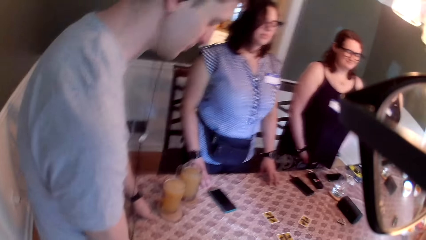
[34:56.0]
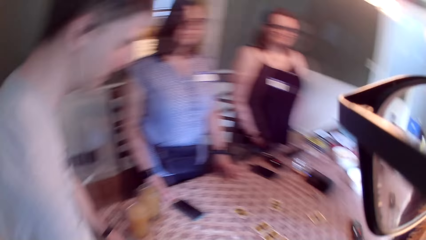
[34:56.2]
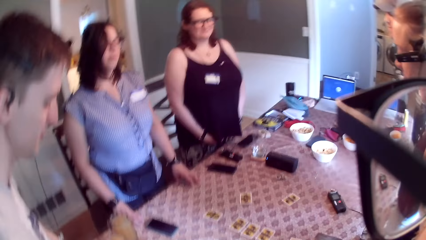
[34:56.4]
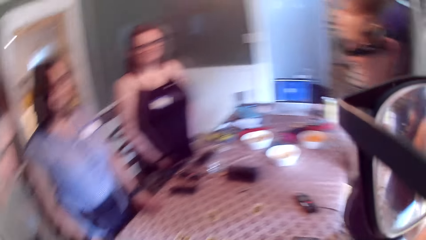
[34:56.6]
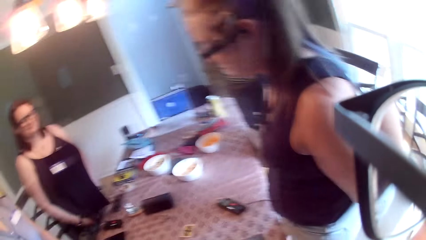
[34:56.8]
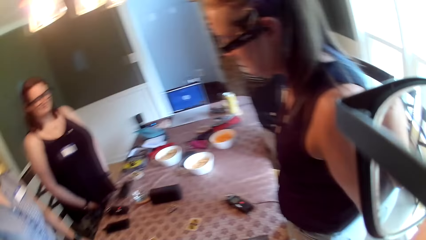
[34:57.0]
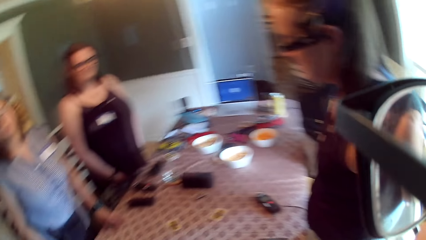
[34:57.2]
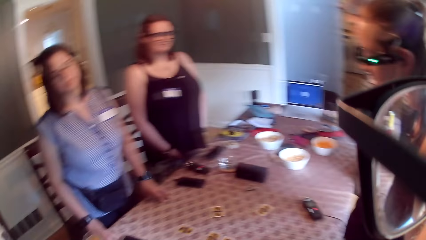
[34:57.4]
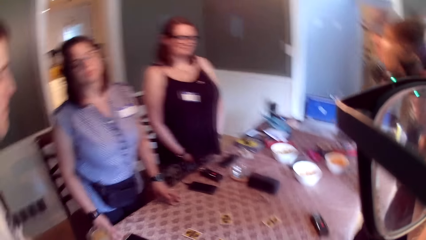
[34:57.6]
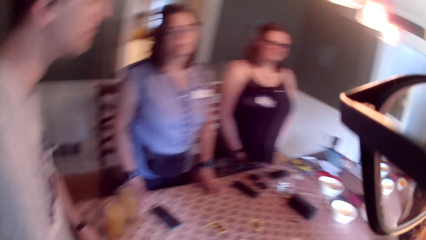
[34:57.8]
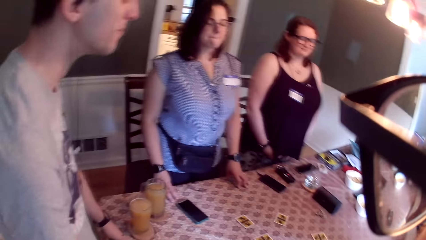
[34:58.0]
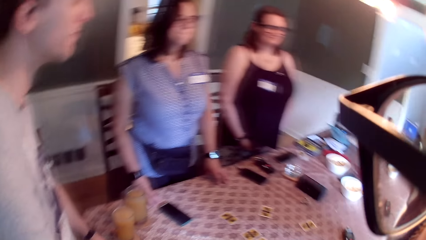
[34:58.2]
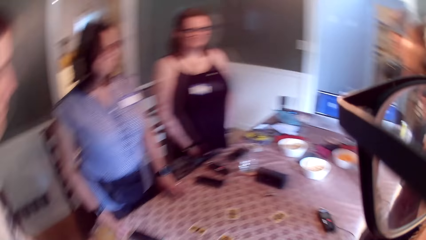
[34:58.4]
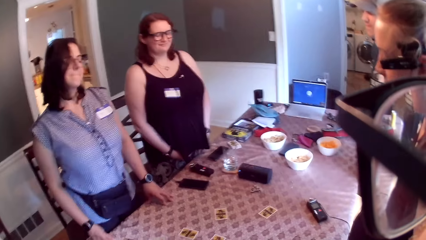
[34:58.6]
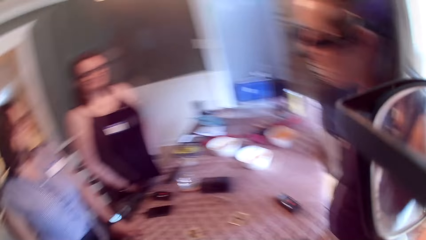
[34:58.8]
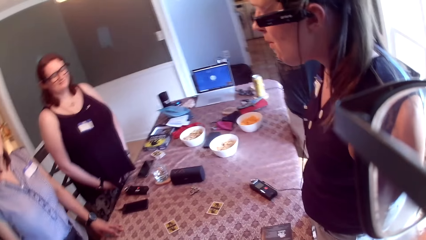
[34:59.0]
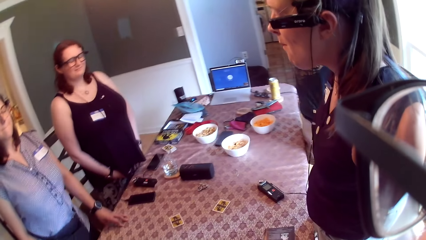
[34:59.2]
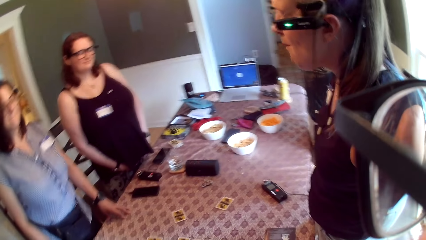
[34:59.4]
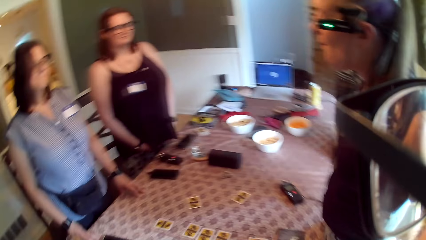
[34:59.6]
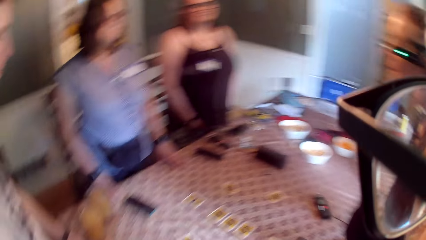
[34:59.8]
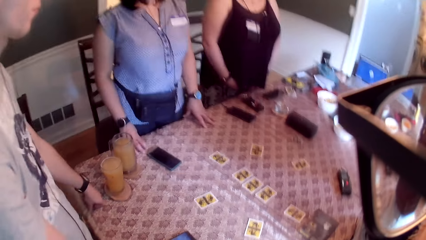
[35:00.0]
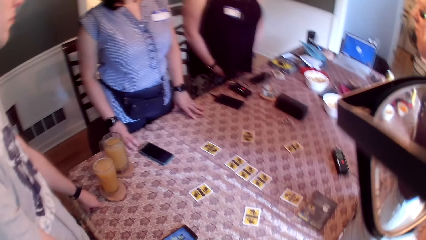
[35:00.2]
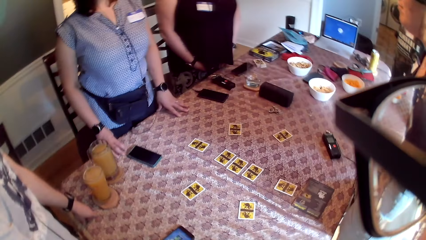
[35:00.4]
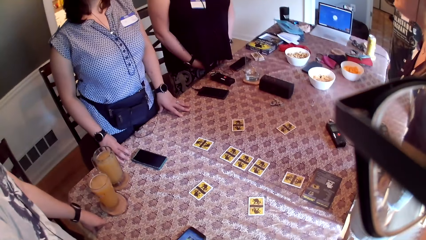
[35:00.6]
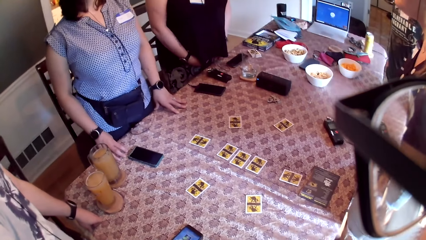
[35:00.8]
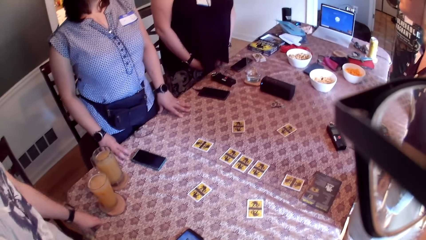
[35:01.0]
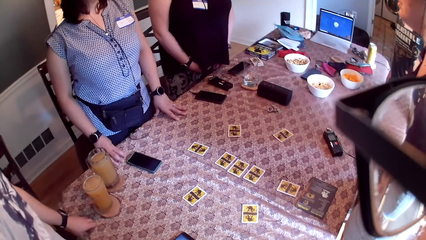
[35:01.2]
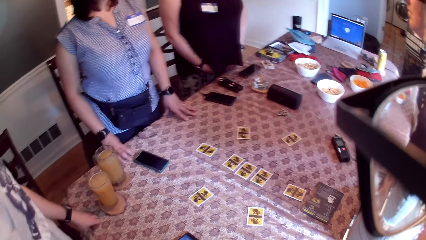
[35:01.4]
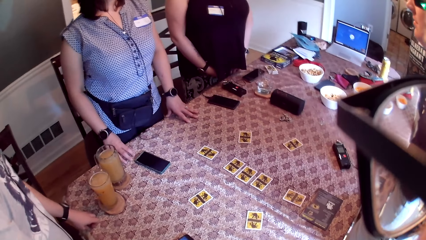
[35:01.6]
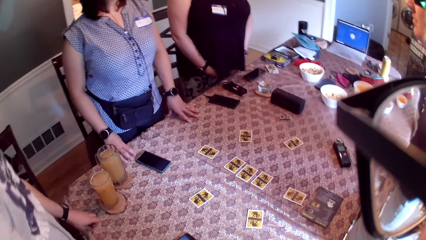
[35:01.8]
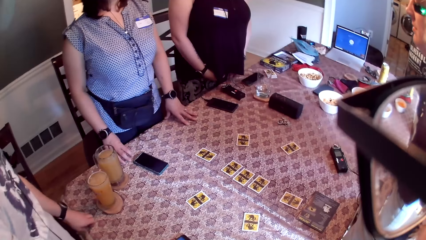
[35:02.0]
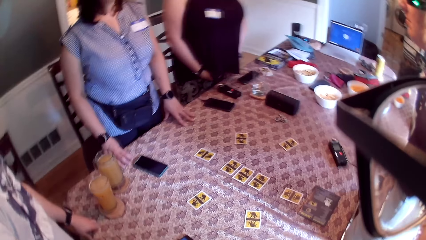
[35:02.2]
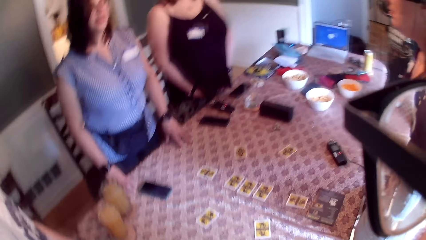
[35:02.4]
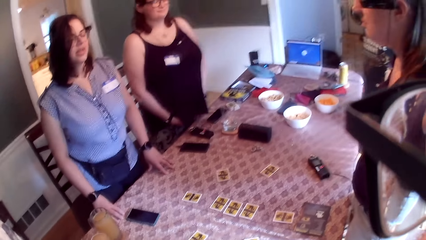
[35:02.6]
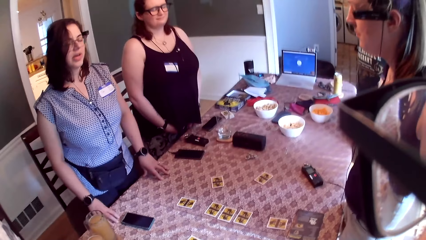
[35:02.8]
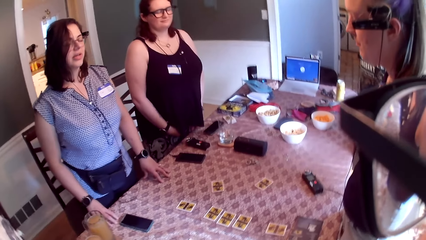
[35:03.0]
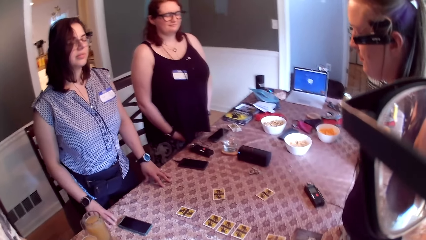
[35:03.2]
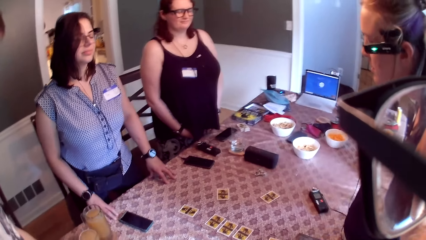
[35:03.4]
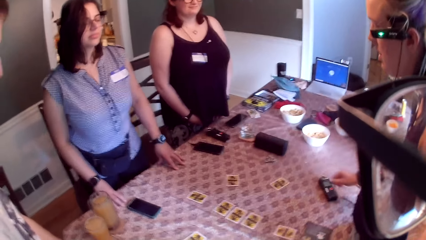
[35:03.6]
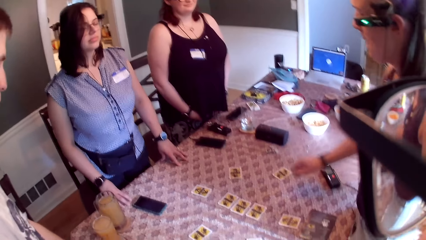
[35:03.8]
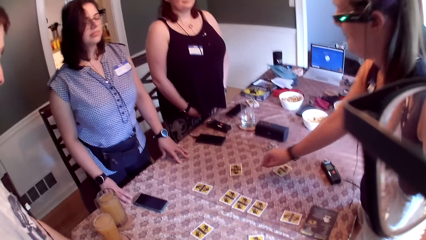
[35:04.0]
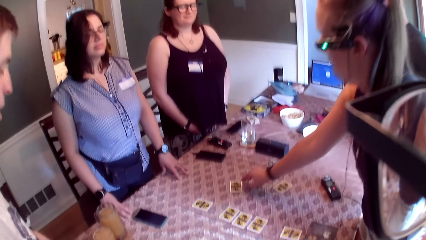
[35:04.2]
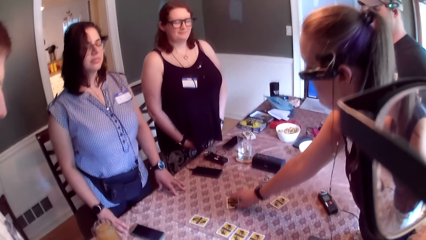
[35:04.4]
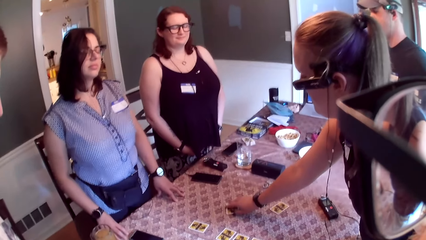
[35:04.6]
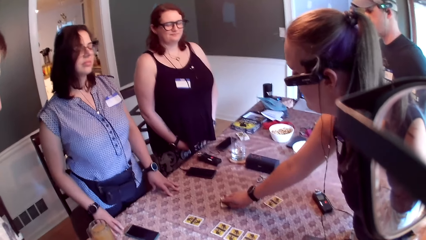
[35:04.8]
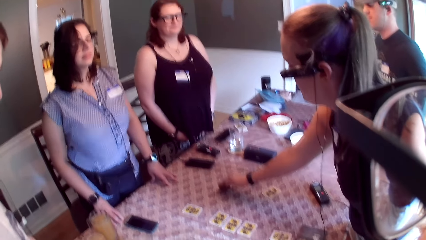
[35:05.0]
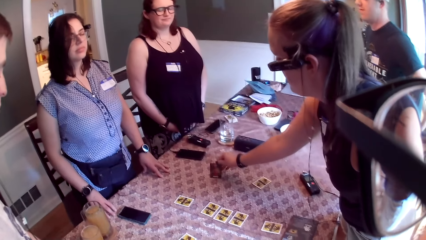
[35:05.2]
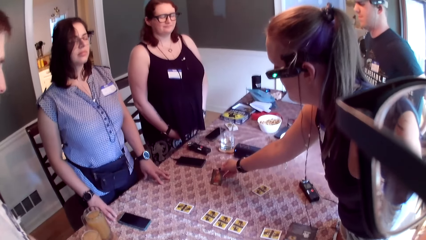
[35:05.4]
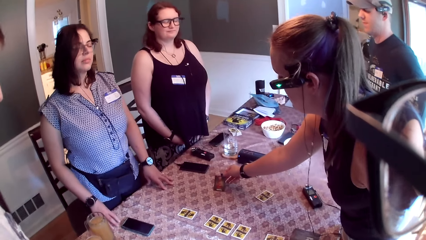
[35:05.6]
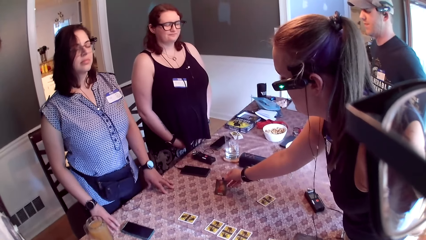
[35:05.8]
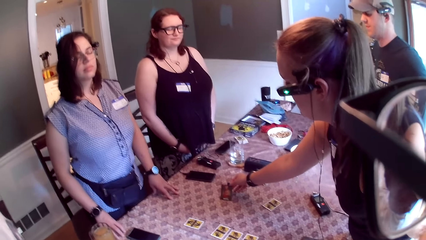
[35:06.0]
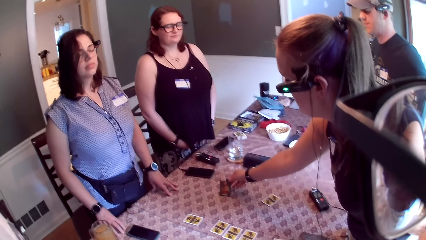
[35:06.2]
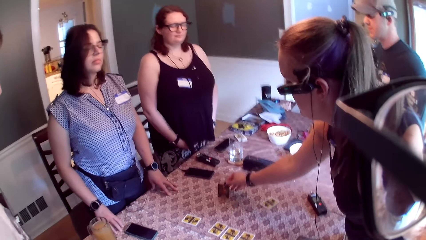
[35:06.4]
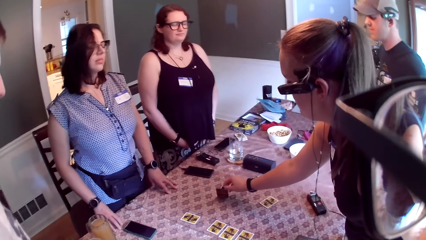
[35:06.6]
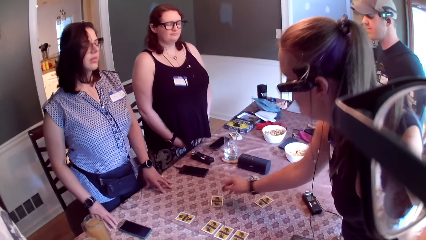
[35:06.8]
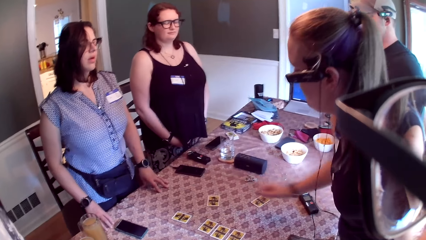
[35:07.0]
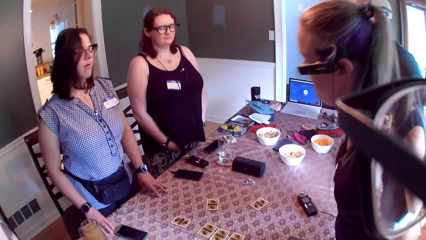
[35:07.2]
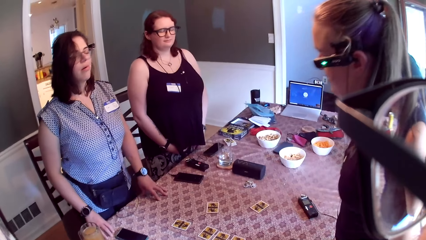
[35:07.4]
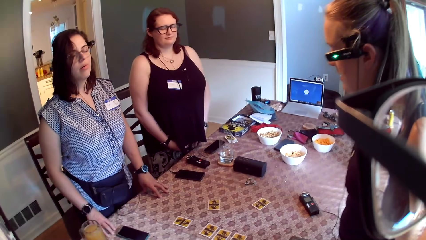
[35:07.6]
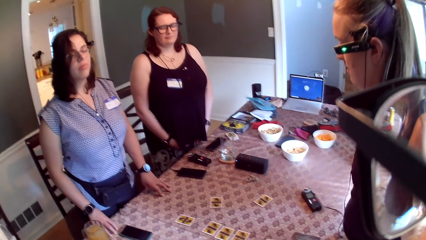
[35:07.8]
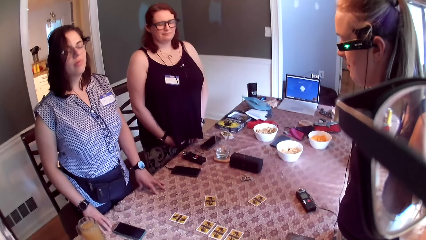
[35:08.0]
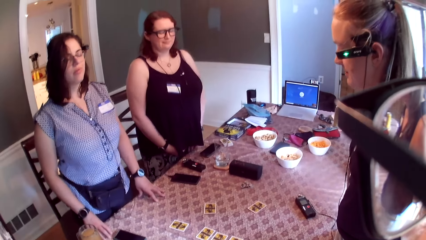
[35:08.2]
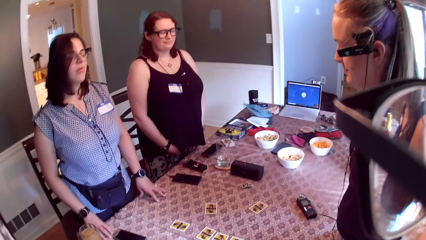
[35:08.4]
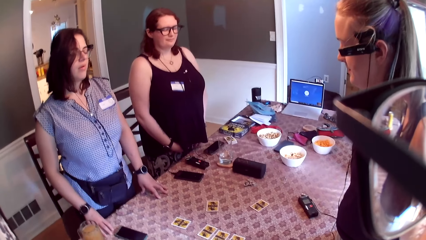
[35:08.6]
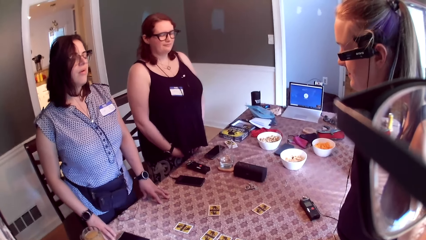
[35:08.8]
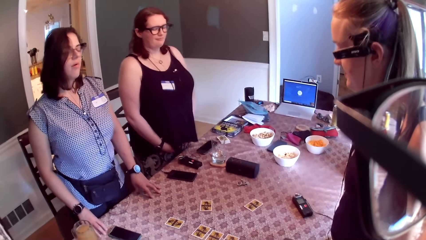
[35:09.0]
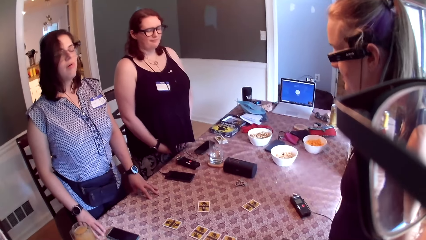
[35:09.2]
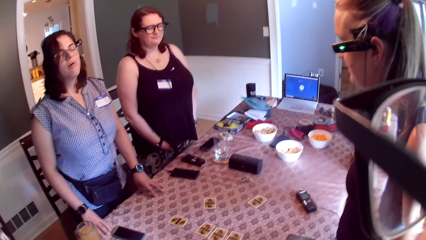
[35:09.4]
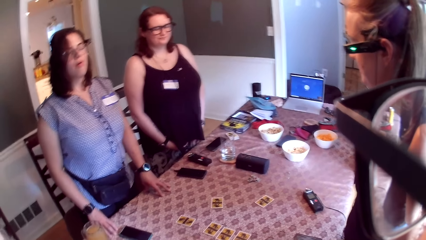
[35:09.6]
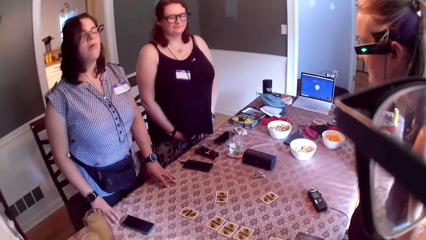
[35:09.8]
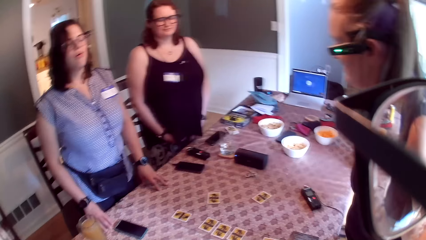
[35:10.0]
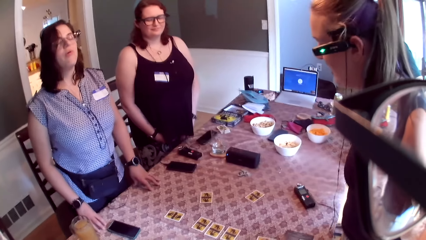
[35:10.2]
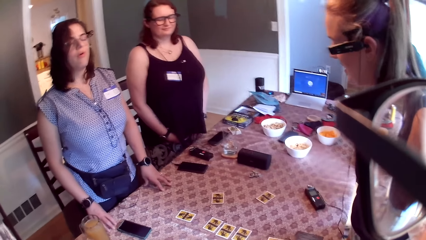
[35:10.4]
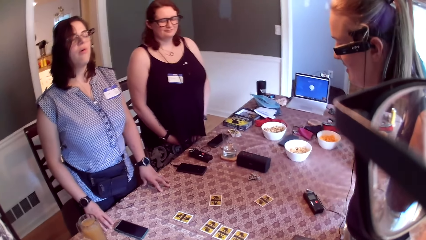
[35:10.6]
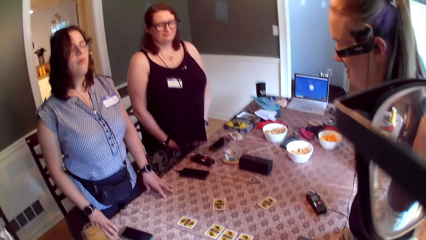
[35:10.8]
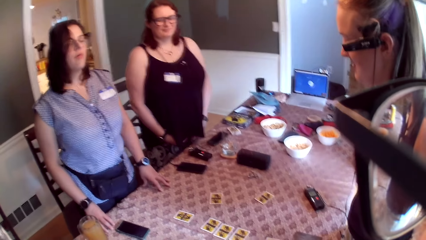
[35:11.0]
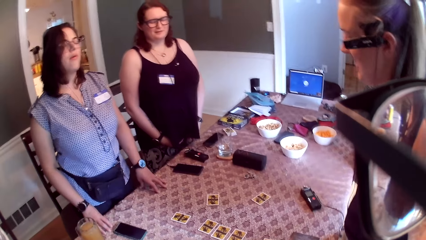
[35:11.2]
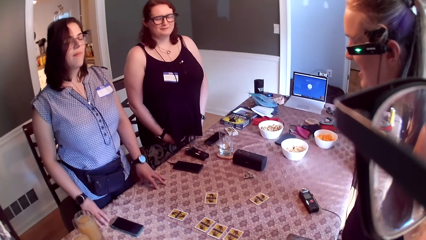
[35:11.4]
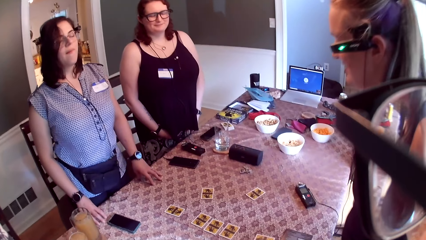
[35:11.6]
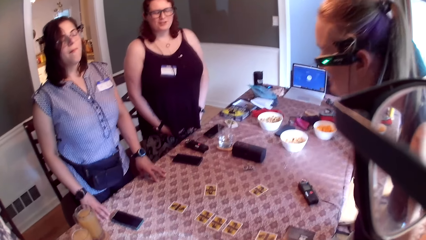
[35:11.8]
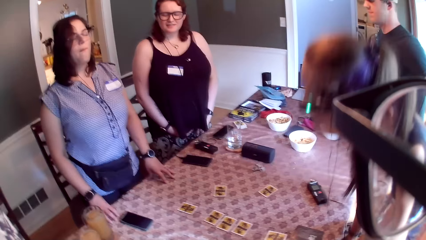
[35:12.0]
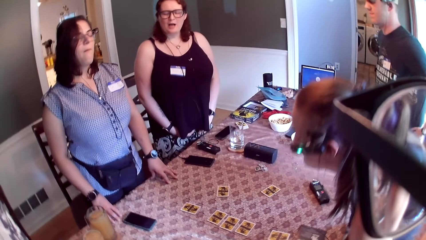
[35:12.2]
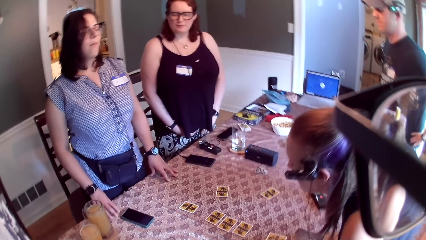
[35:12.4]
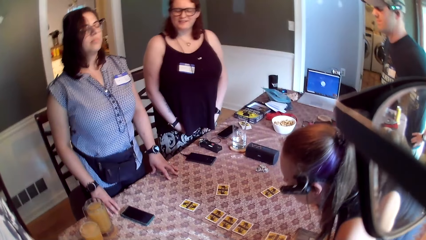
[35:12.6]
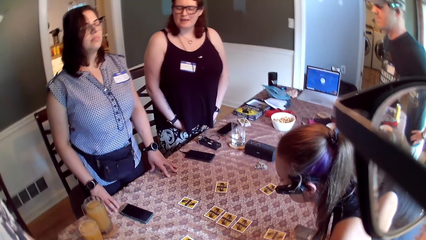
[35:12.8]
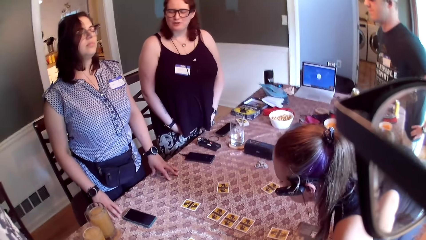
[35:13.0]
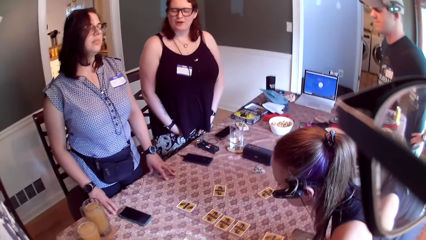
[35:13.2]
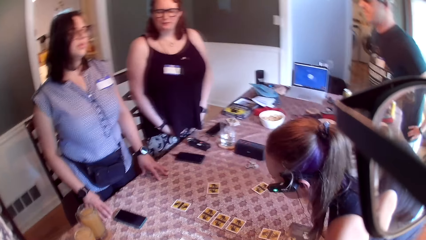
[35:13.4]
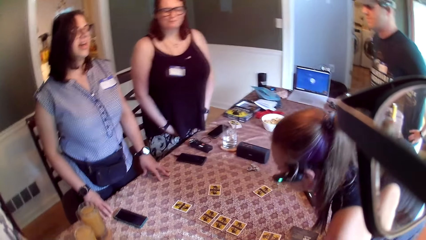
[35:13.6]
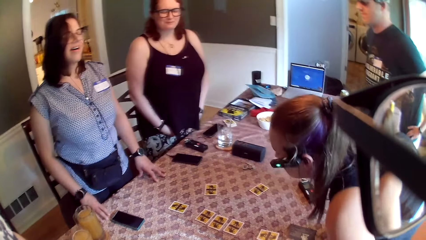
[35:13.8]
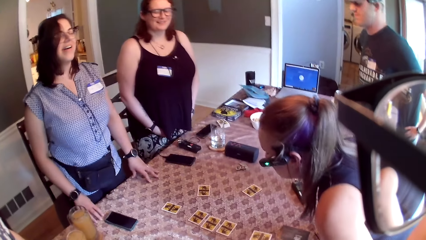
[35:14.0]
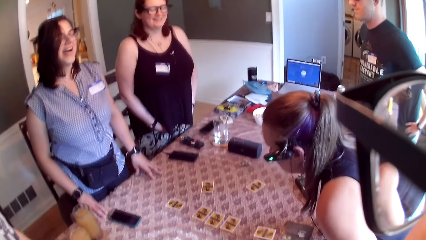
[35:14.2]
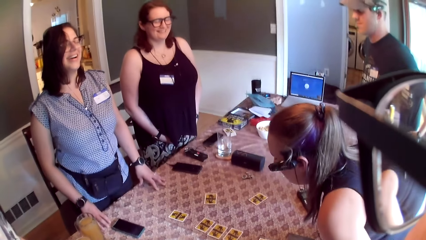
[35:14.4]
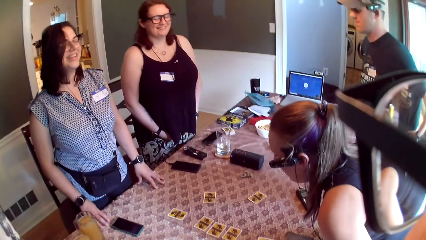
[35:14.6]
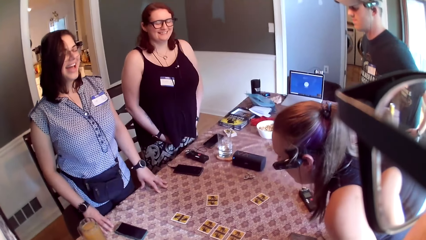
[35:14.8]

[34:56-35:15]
A woman picks up the card from the table with her right hand. The woman opens the card on the table. The woman puts the card on the table with her right hand. The camera wearer and other persons dance to the music. The camera wearer and the persons speak to each other.
